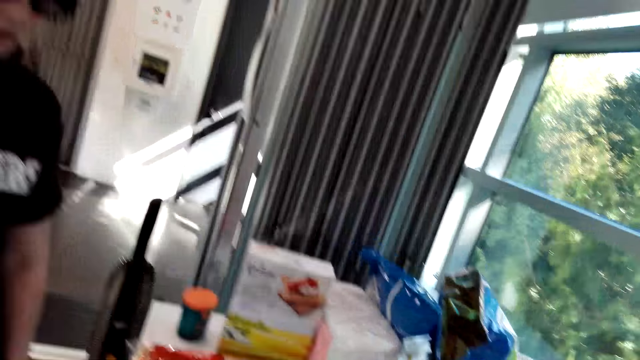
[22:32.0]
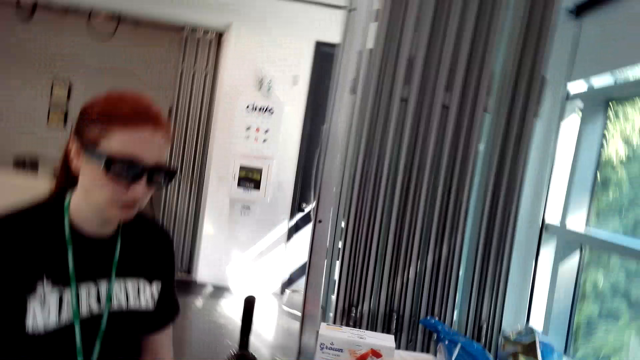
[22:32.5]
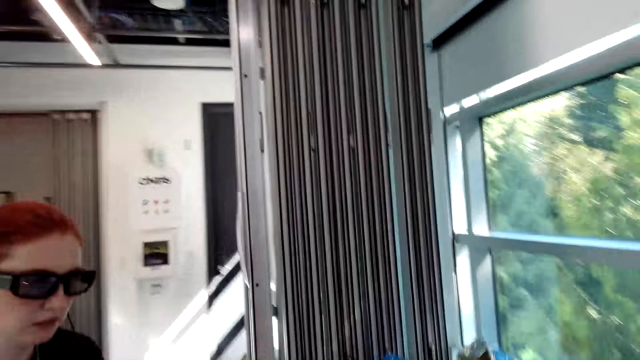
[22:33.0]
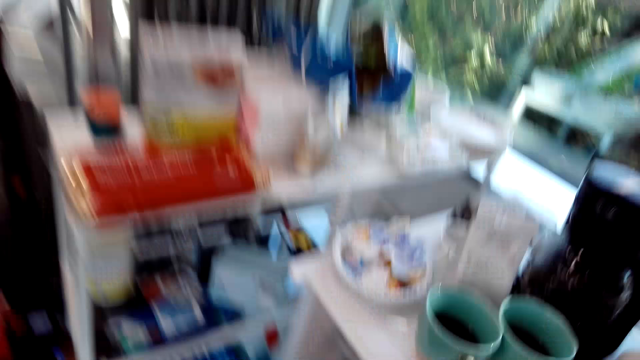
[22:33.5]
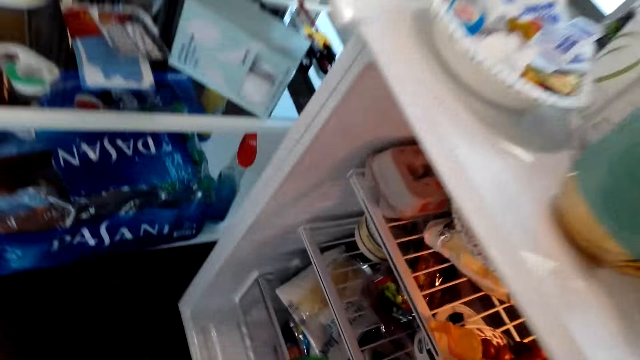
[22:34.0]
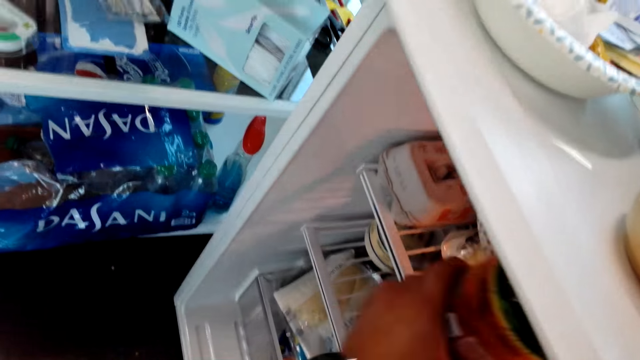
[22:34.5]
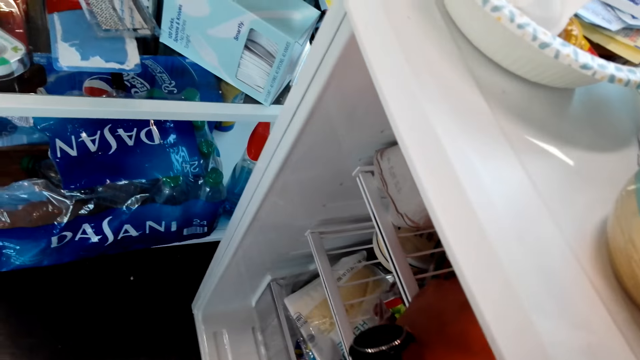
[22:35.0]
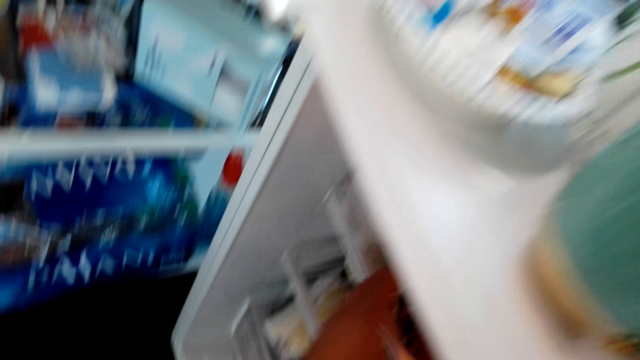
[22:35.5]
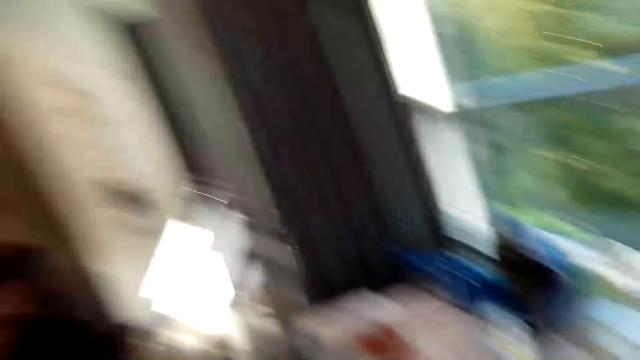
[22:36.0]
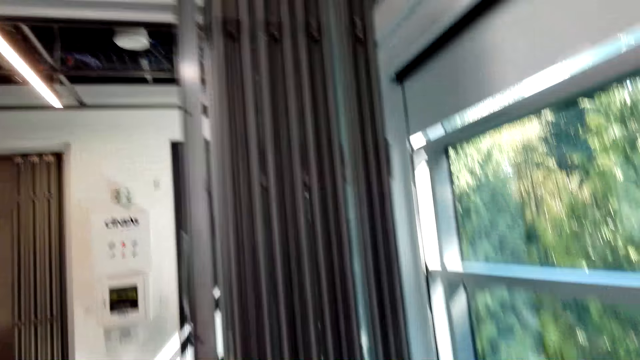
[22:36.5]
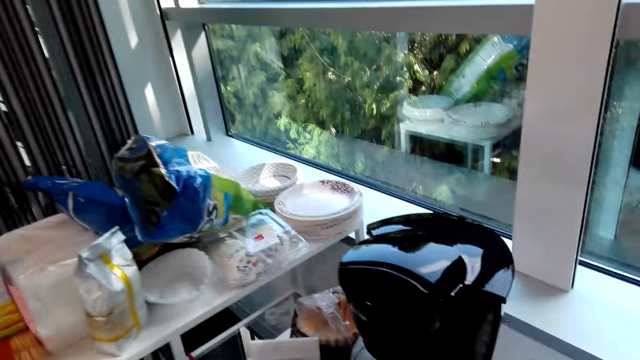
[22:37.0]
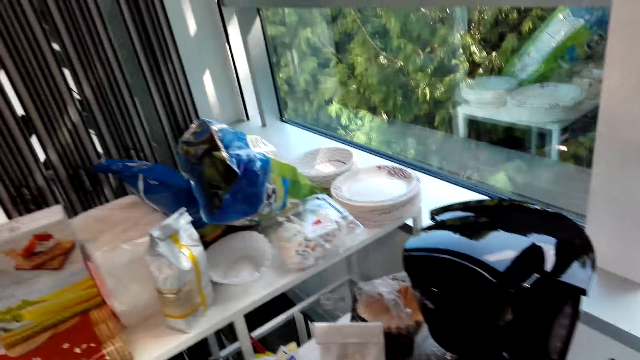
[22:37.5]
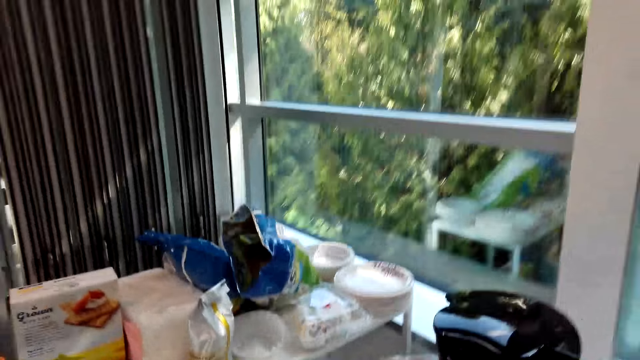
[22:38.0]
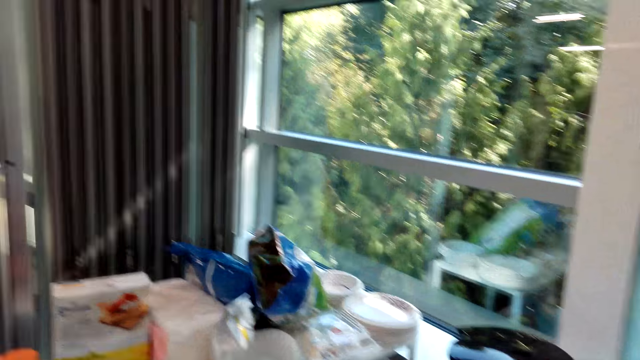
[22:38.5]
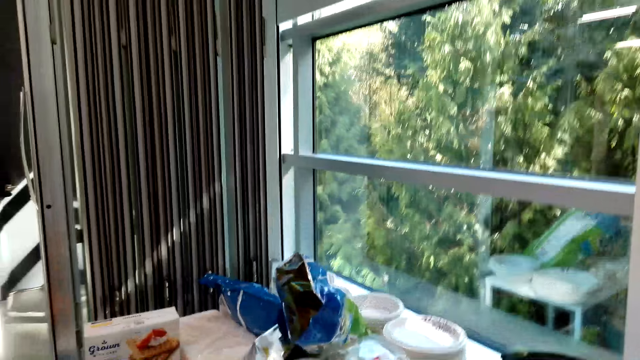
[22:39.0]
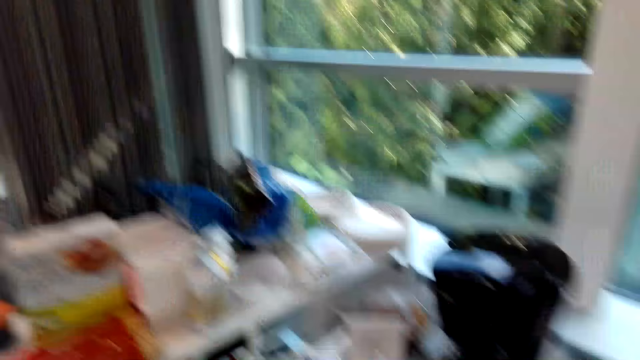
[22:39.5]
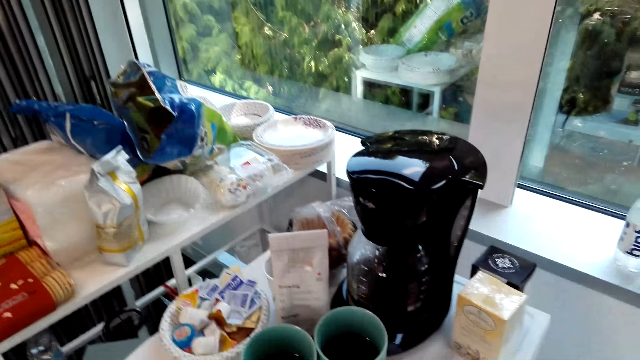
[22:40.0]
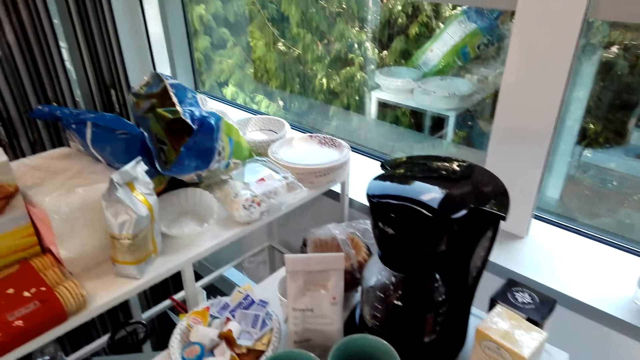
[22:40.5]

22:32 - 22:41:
The camera wearer puts a tin in the fridge. They dialogue with a woman and look at the coffee maker.

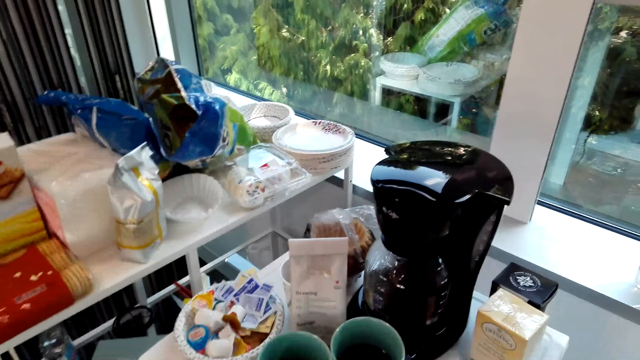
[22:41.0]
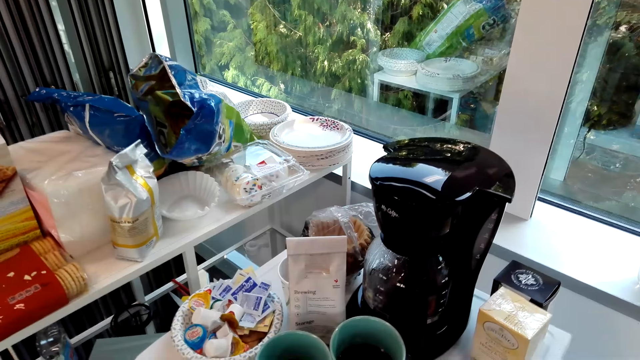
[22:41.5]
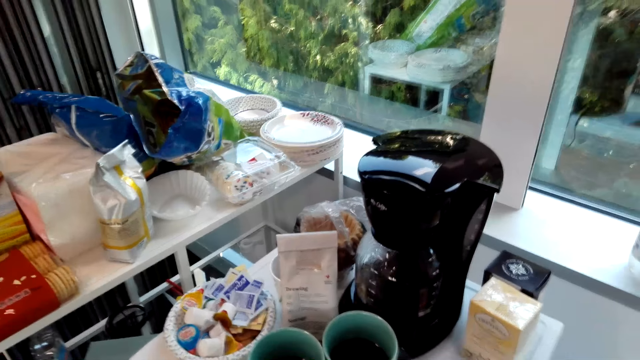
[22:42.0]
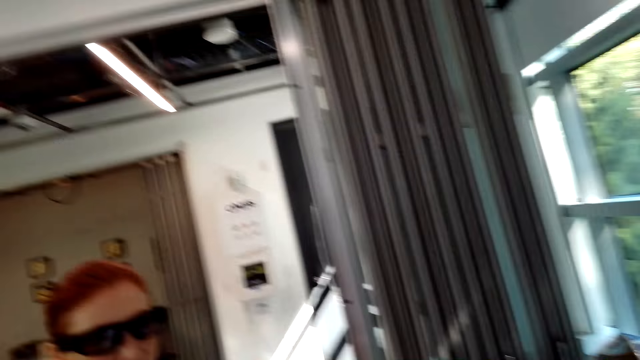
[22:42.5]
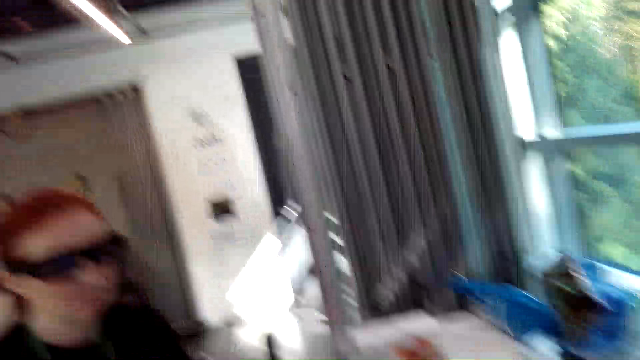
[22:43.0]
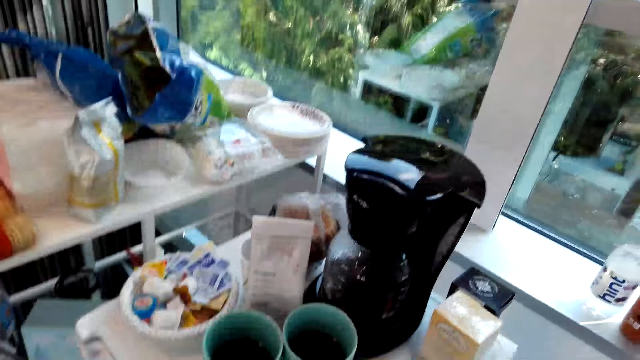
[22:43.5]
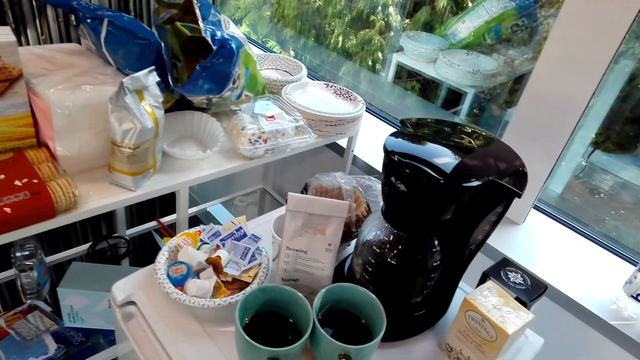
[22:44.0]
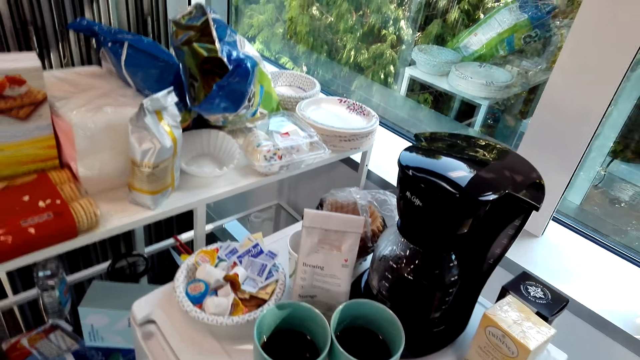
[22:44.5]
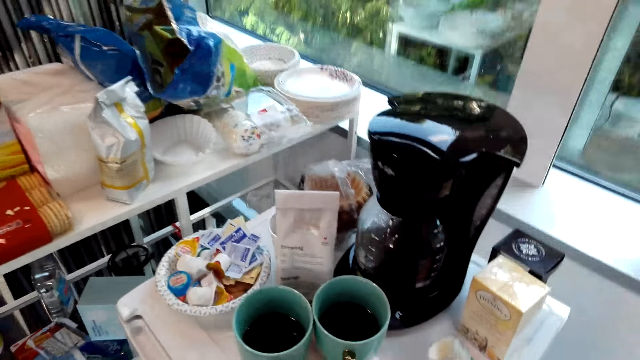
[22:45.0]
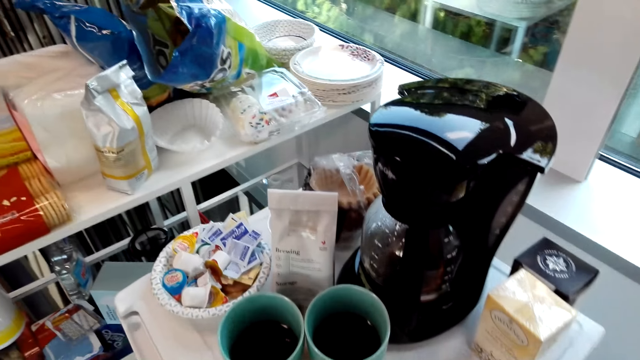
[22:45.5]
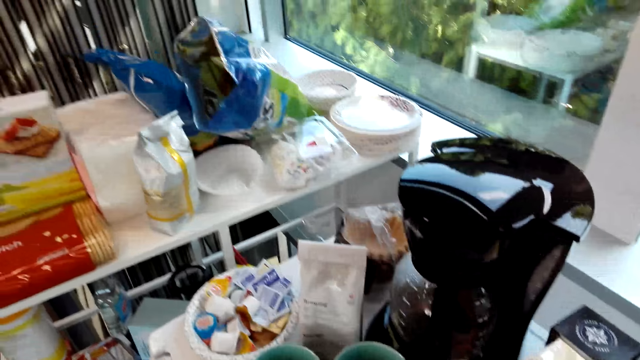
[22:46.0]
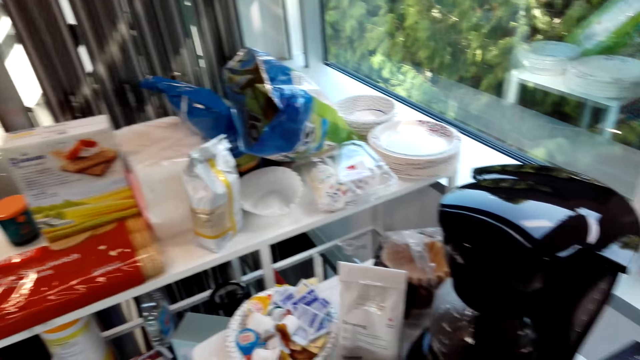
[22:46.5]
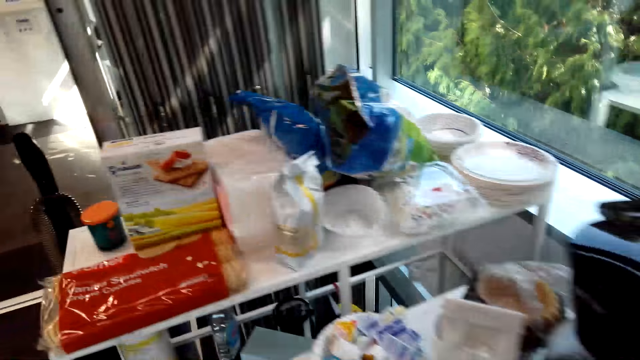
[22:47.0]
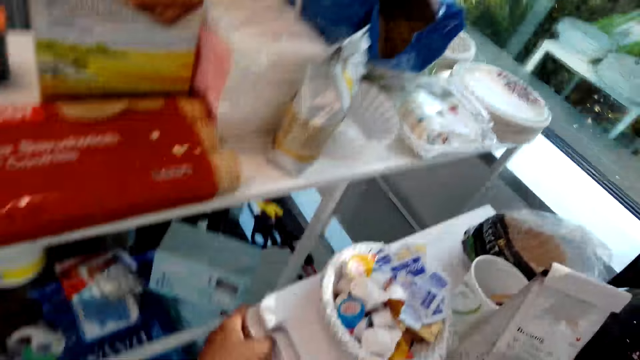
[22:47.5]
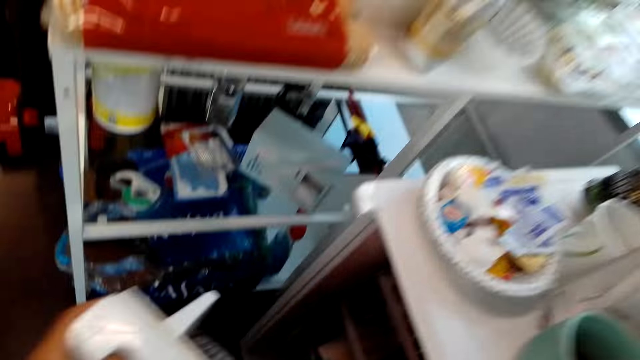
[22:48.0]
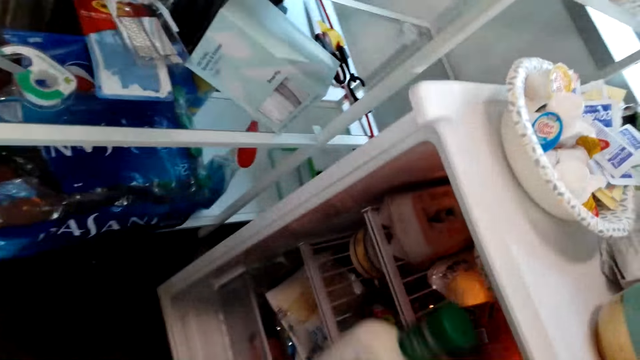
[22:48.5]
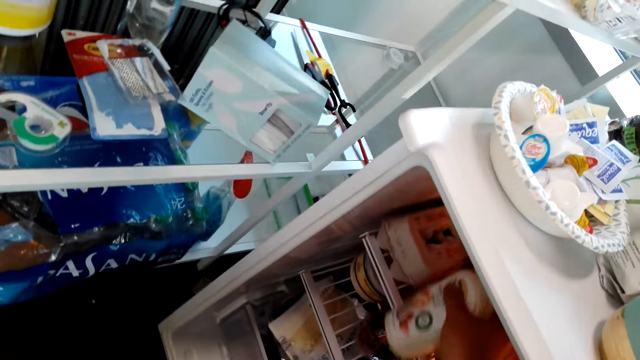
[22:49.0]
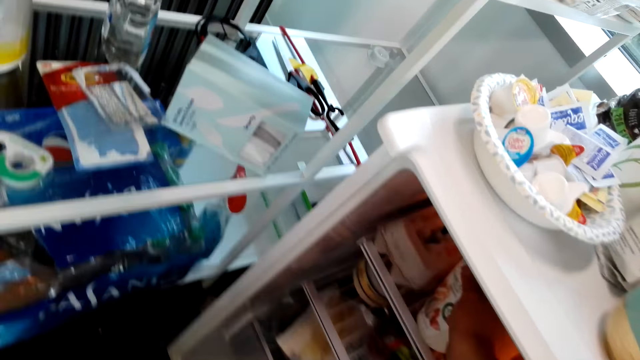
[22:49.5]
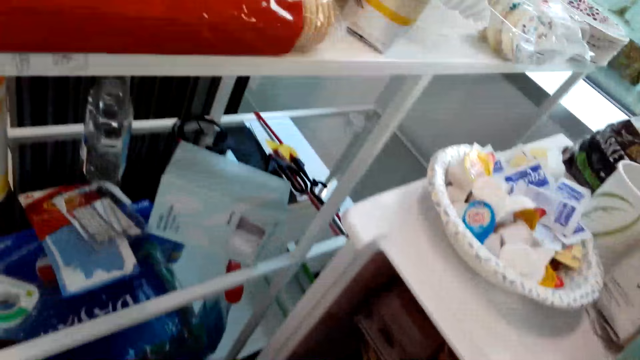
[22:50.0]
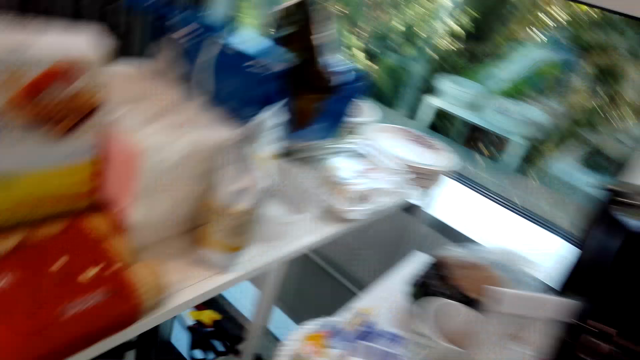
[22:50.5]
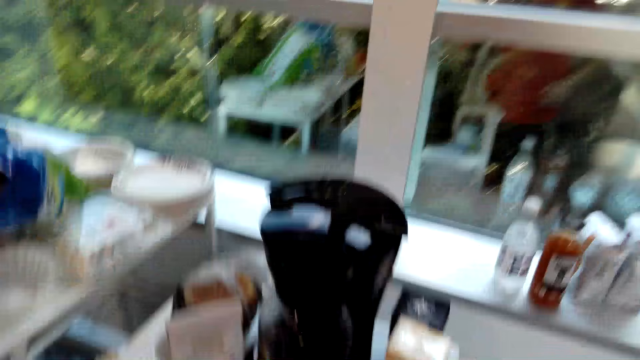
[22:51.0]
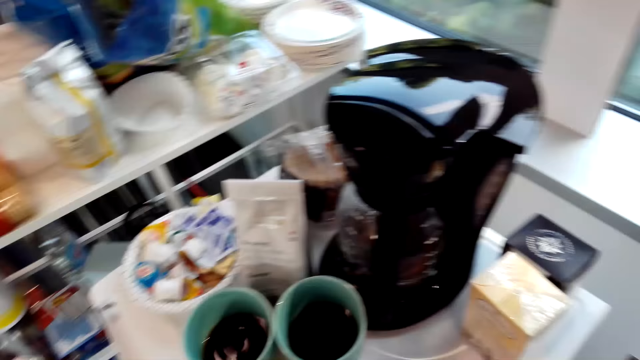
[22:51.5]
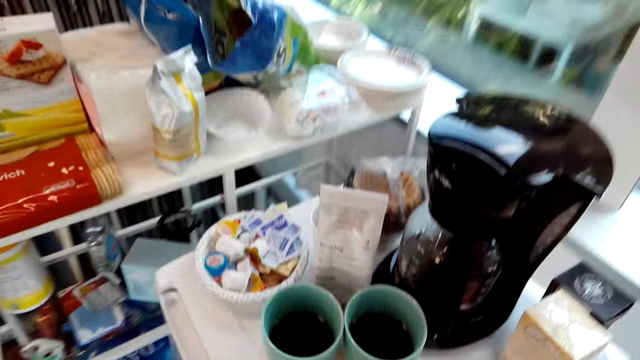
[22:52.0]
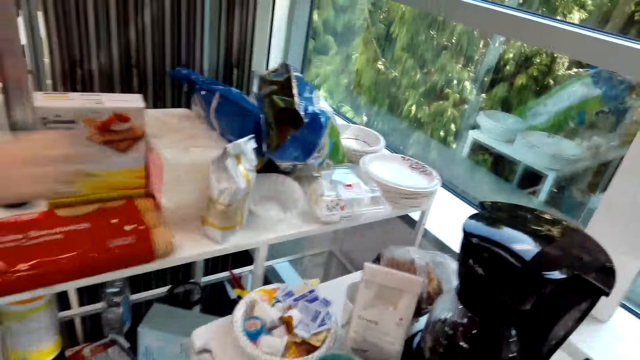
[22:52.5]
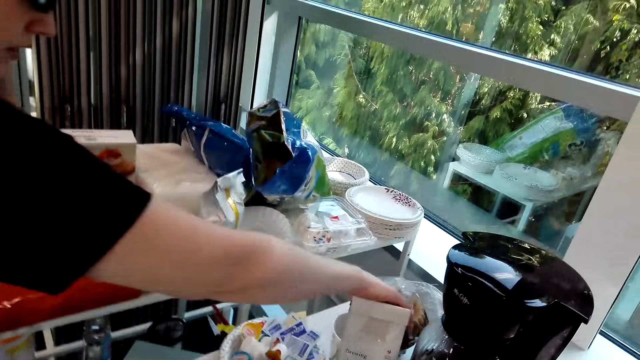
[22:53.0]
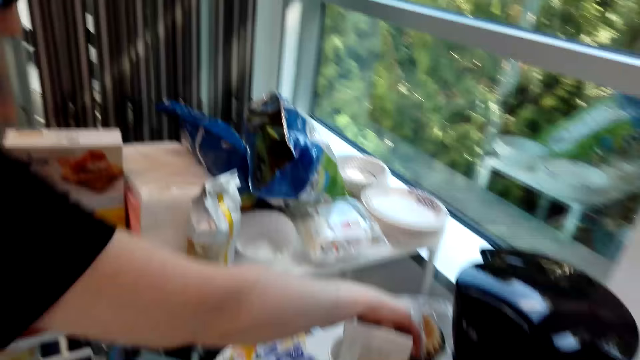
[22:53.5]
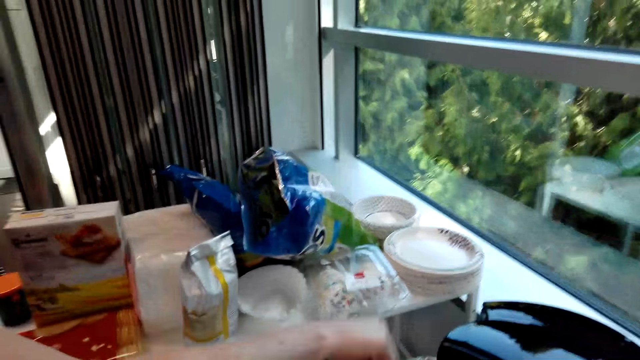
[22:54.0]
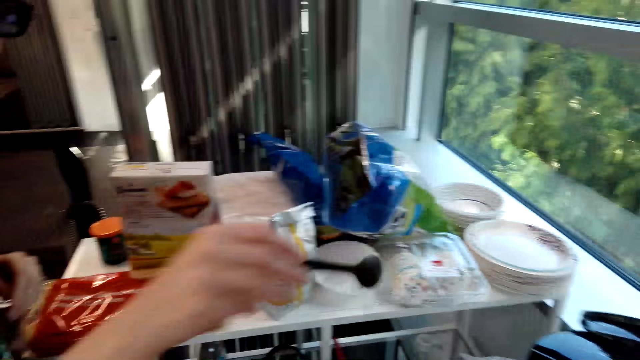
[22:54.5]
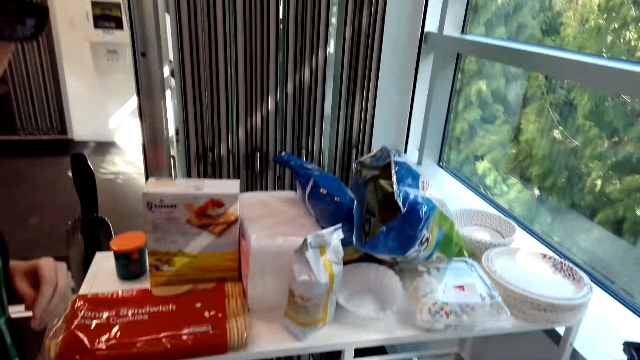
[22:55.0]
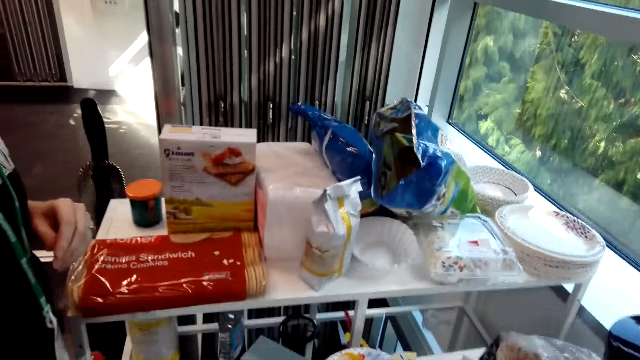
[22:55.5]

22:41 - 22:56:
The camera wearer looks at the coffee maker. They open the fridge. They pick up something from the fridge. They put a bottle in the fridge. They look around. A lady picks up a spoon from the table.
